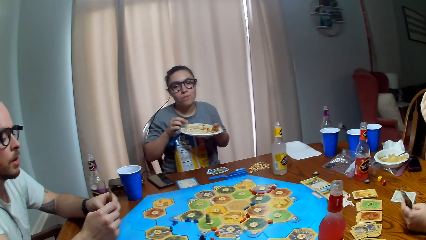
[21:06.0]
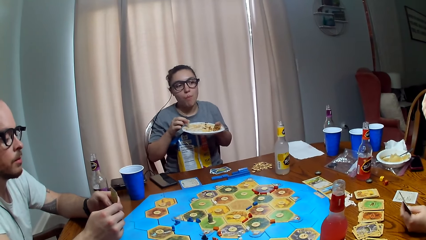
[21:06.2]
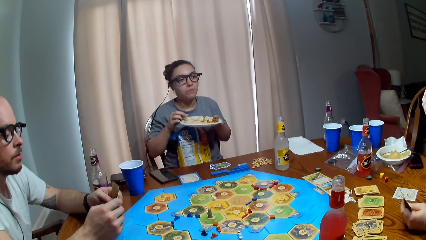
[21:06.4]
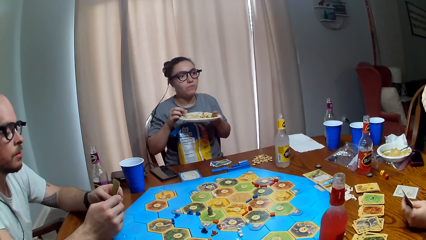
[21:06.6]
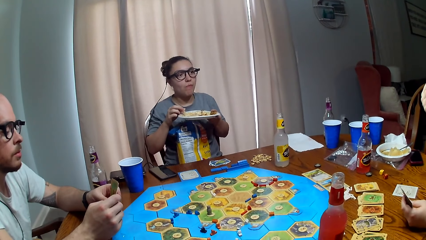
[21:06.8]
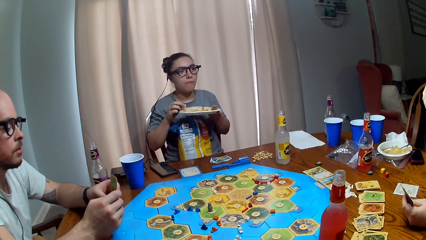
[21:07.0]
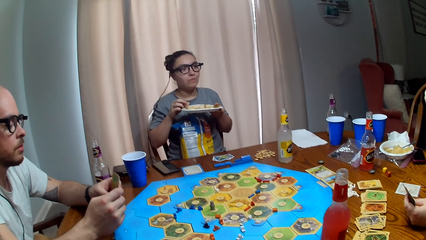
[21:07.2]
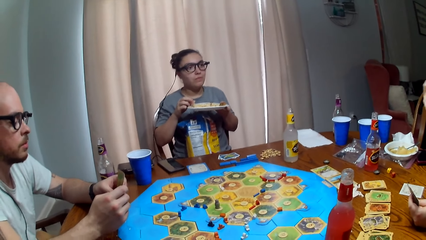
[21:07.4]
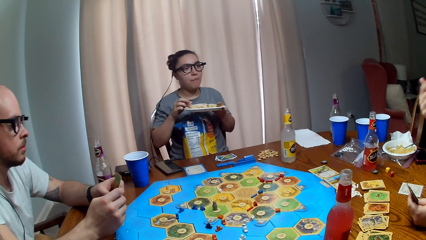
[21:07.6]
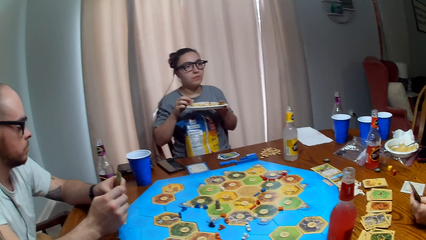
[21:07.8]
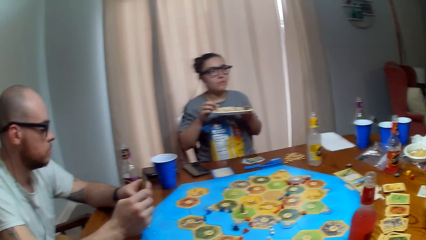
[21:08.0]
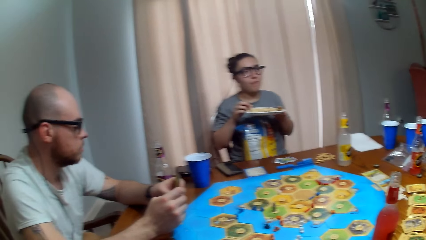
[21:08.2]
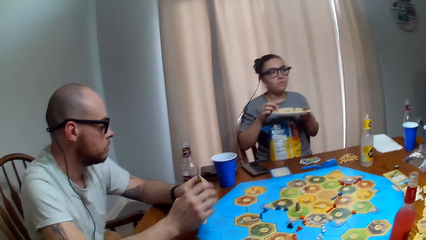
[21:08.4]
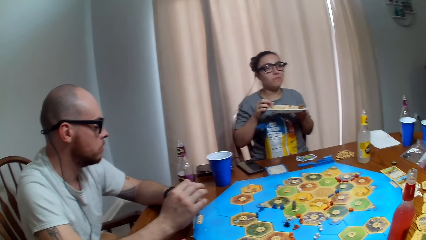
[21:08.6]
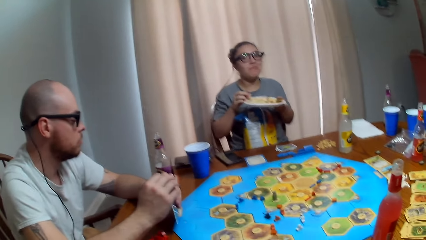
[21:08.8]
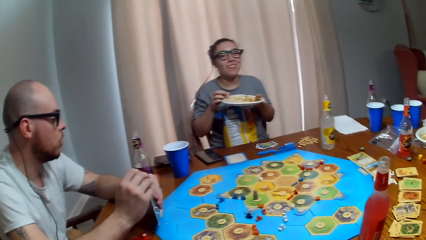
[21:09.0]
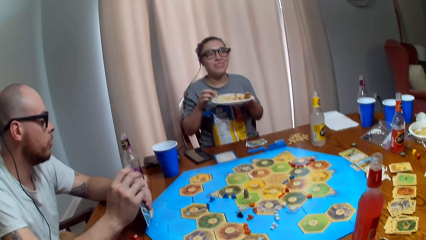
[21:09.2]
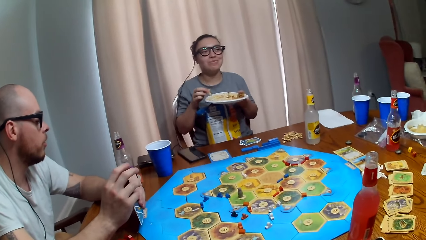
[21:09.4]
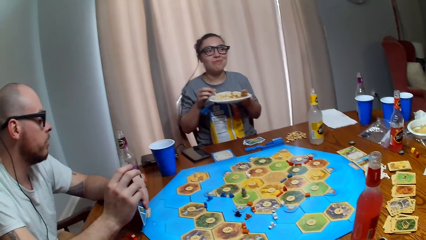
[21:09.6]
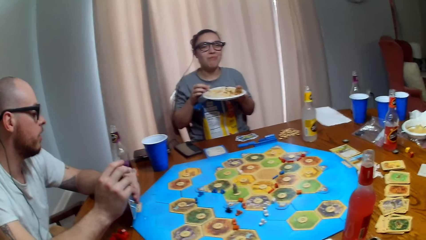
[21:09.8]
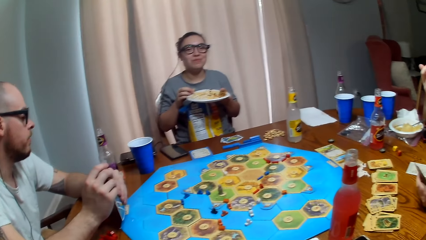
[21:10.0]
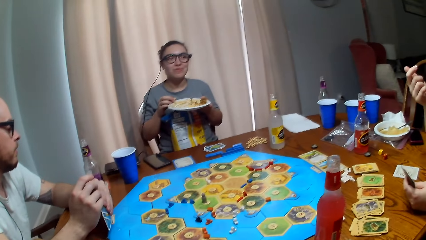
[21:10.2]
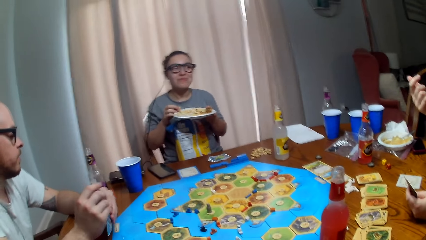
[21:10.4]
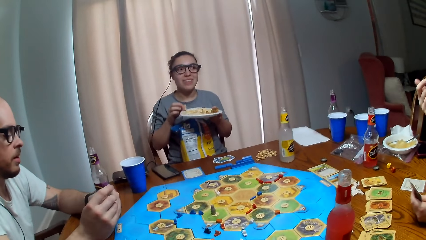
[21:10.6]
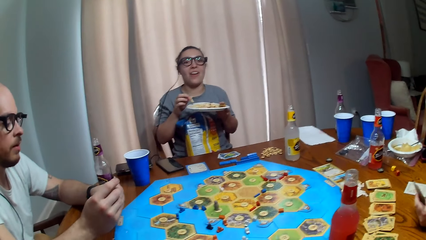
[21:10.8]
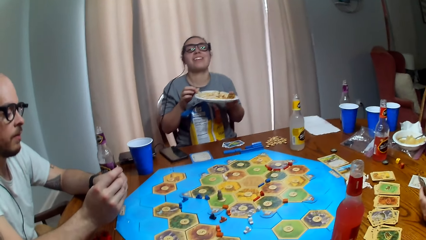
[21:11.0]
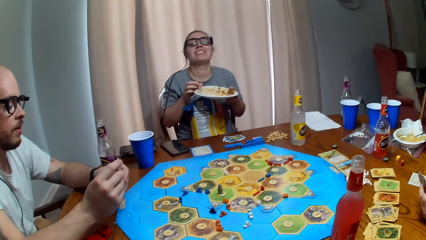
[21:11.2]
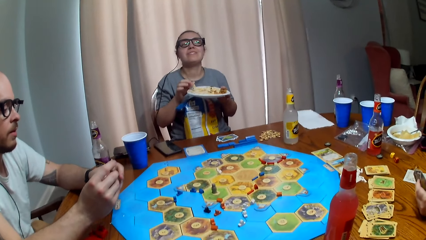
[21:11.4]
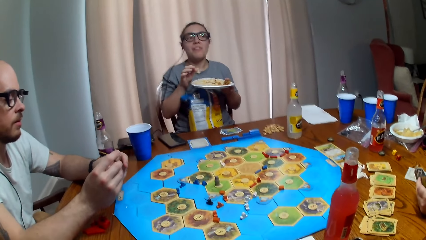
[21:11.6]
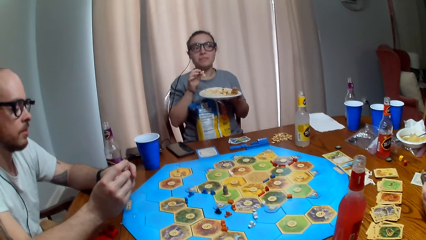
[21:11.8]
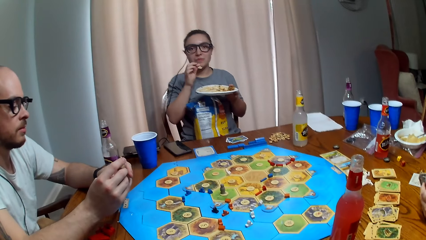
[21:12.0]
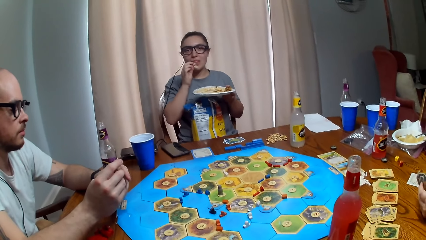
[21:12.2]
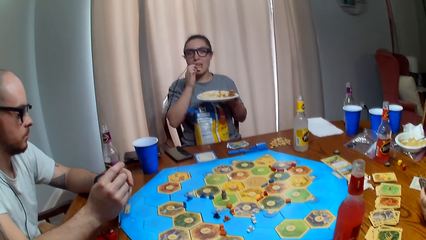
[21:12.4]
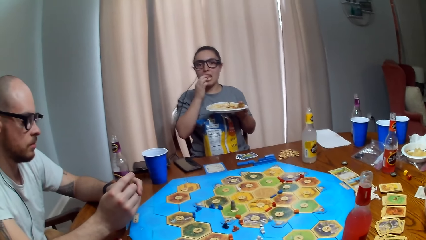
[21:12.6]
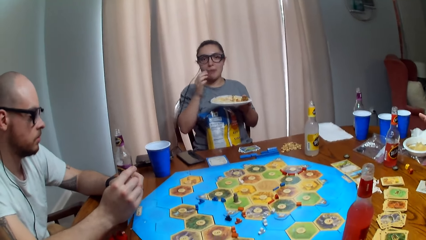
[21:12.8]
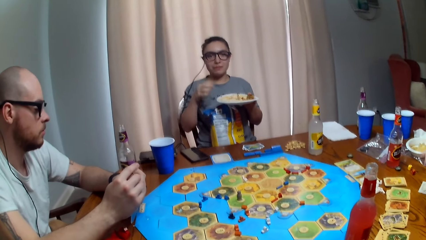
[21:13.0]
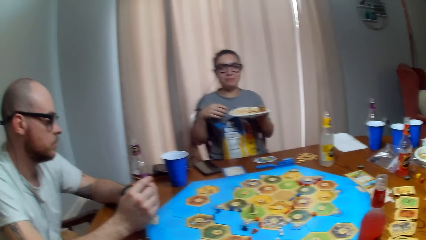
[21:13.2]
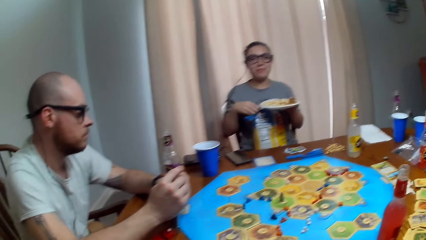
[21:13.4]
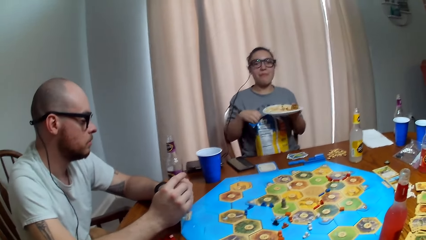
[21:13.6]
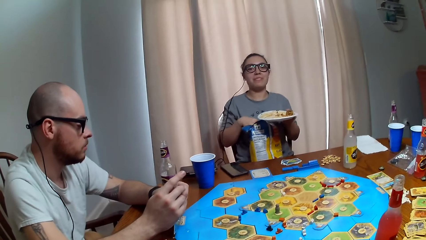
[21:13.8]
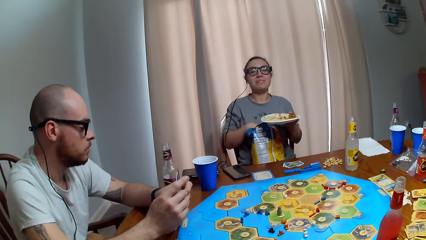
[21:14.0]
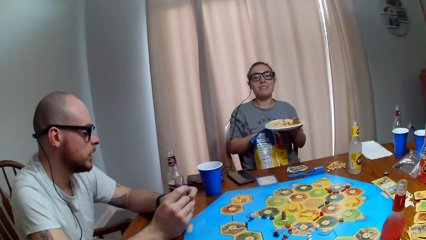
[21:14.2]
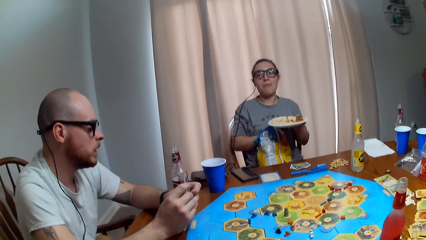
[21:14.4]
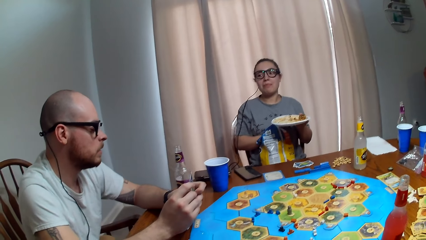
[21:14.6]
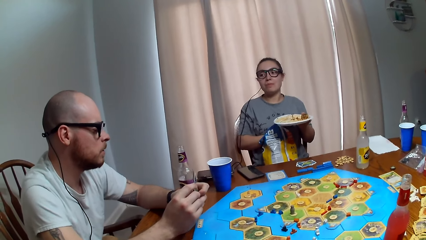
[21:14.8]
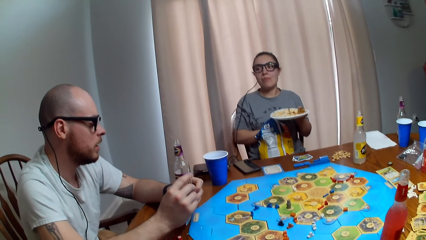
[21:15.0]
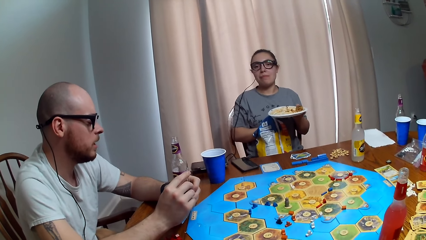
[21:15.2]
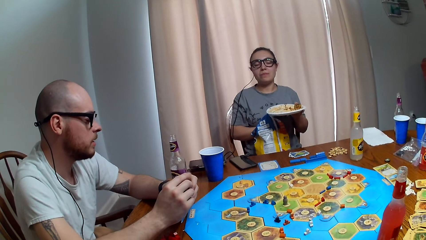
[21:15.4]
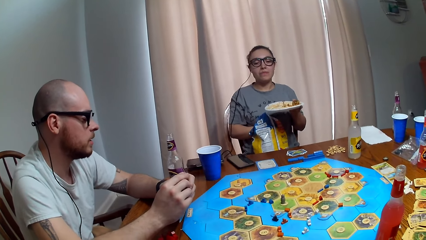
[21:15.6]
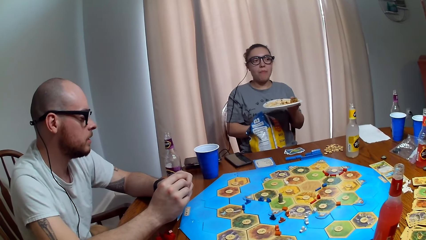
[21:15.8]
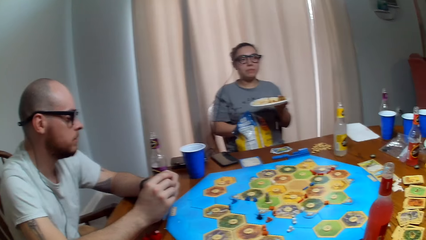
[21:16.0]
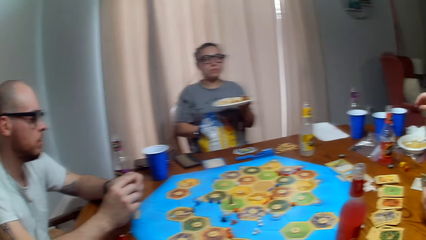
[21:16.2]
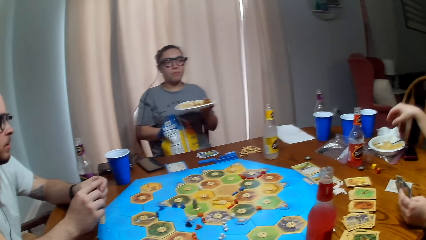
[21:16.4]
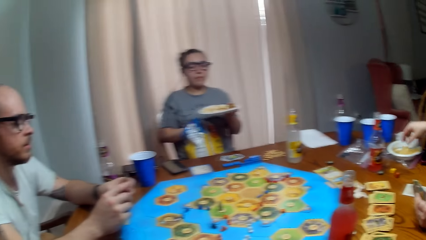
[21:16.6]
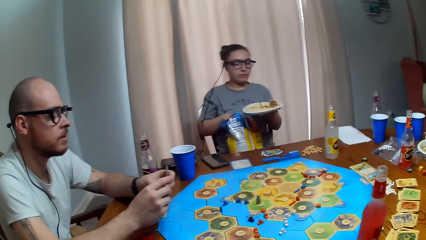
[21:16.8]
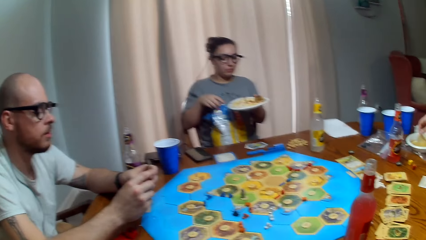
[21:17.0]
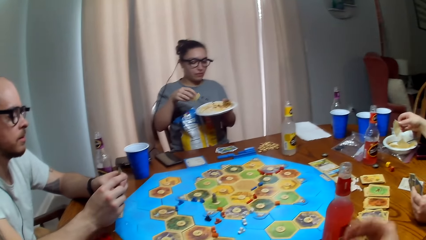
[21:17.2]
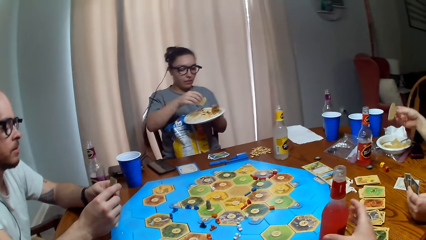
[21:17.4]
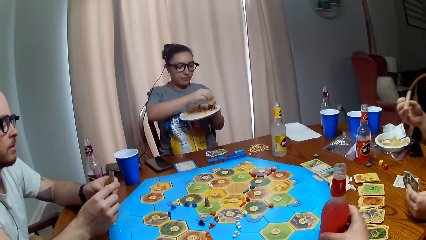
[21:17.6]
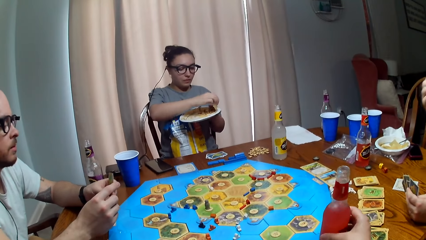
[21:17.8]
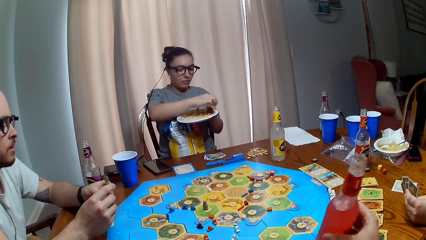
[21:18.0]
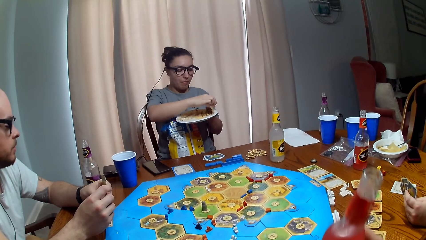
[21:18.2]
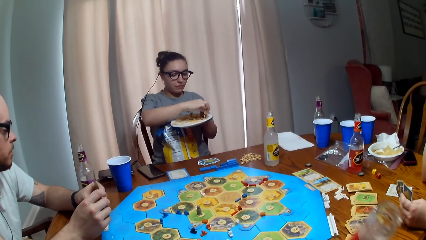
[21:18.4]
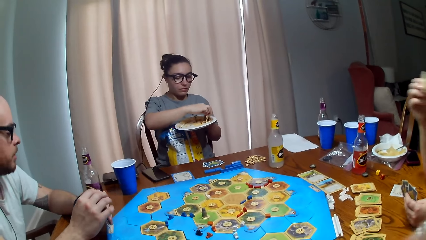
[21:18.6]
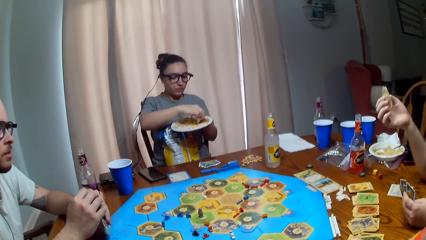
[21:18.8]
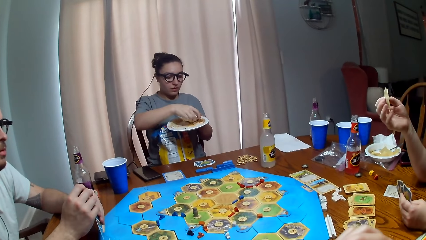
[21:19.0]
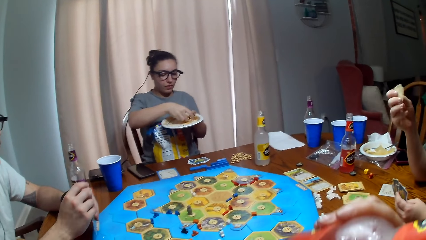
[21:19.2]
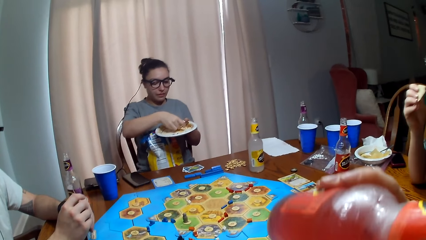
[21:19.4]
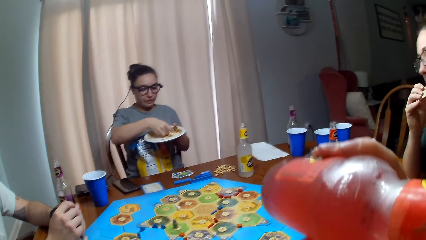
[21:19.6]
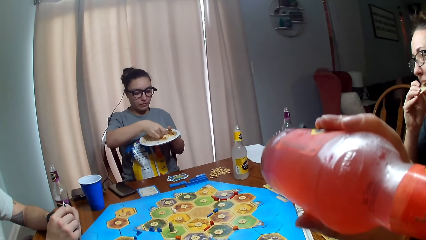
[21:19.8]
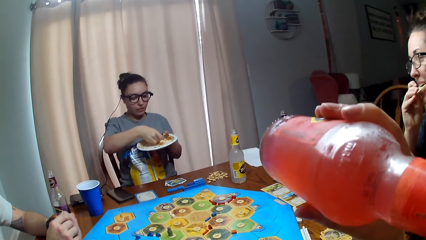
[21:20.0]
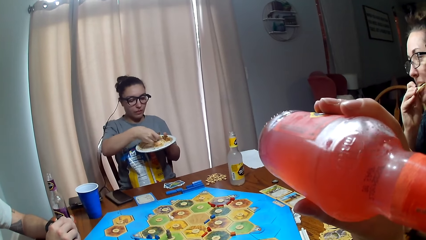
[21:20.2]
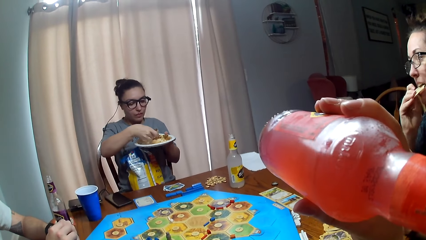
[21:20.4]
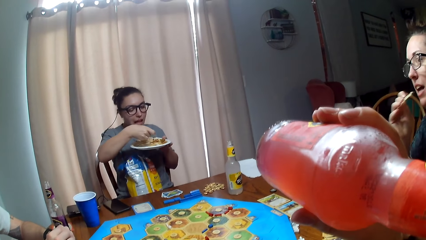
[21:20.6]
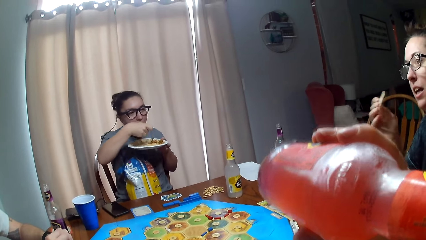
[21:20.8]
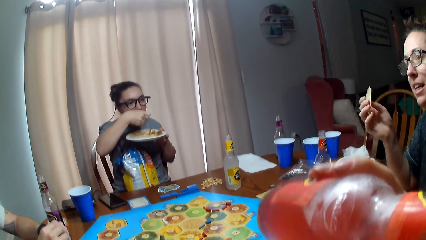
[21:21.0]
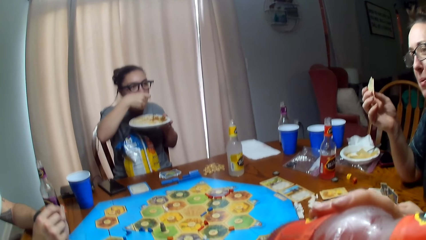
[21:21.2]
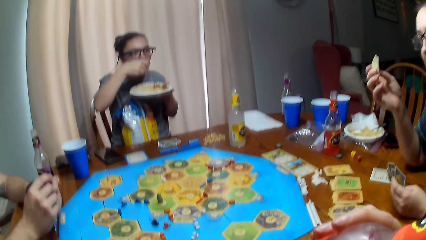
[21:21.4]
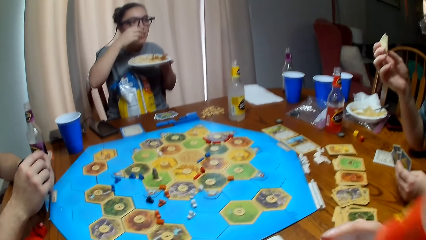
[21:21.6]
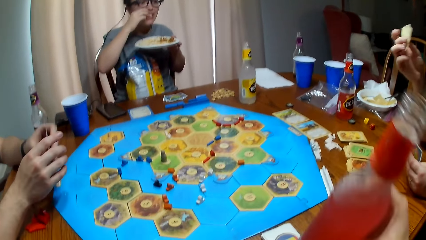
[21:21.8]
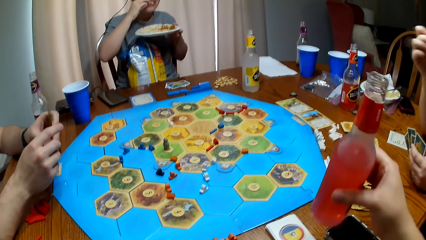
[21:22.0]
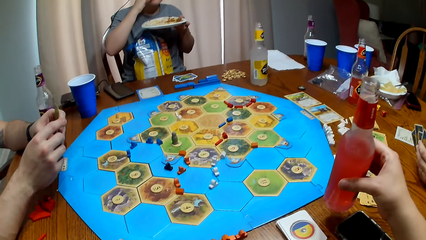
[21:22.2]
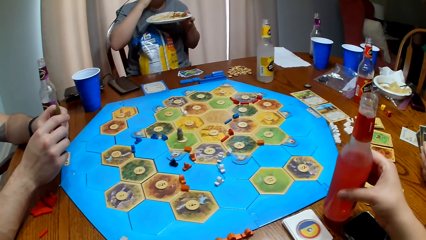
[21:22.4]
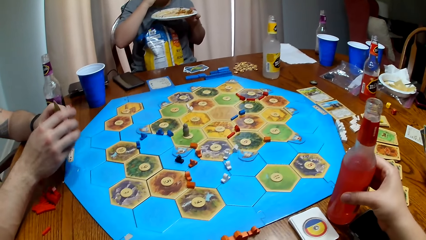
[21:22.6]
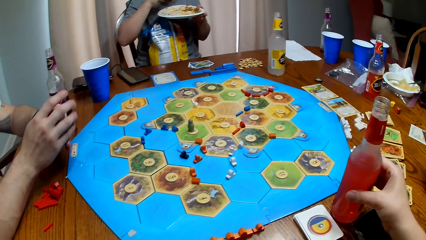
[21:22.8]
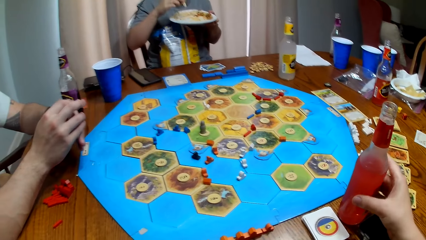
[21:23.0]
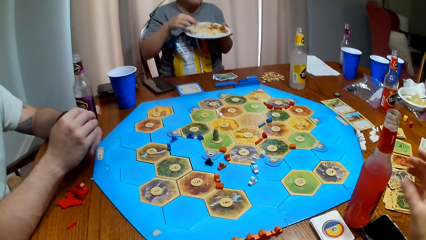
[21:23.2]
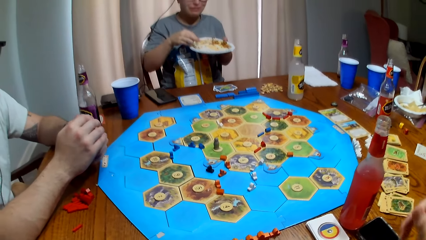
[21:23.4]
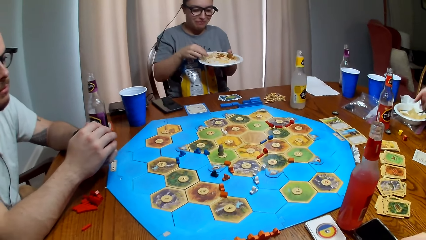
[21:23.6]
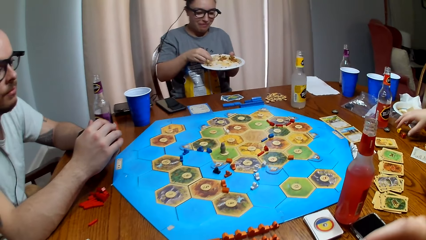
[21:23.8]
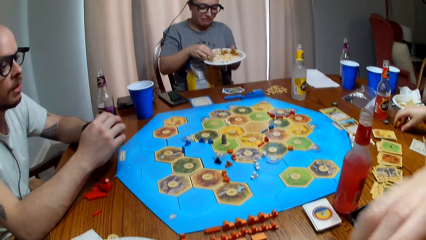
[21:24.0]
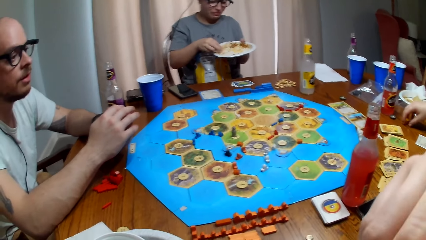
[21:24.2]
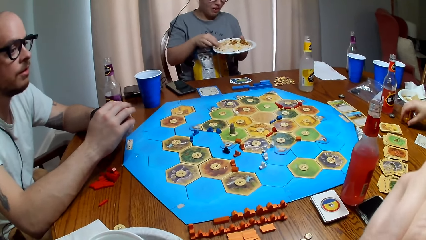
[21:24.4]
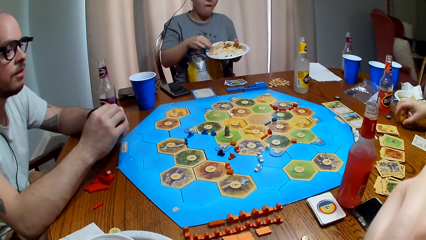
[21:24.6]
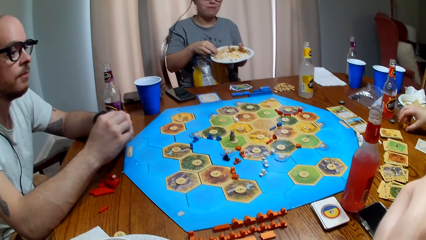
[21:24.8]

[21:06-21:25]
A person talks. The camera wearer laughs. Another person puts her hand in the bag of crisps. The camera wearer talks. The first person picks a crisp from her plate on the table. The other person dips a crisp into the food on the plate. The camera wearer takes a sip of his soda. A third person talks. The first person eats a crisp. The second person takes a bite of her food. The camera wearer puts the soda bottle on the table. The first person talks. The second person eats.
